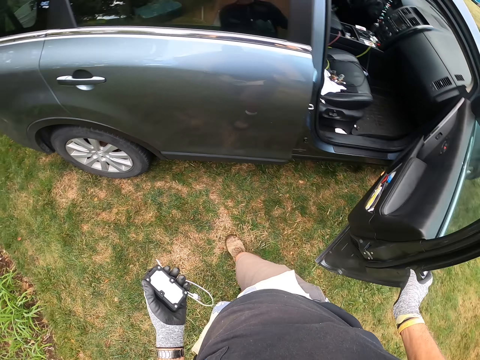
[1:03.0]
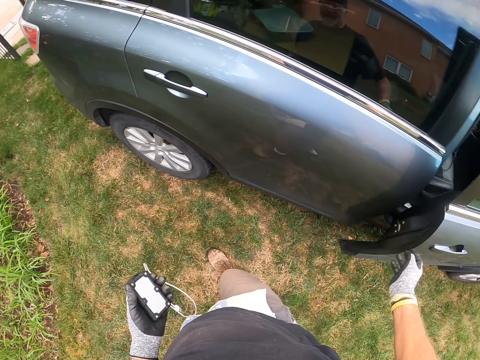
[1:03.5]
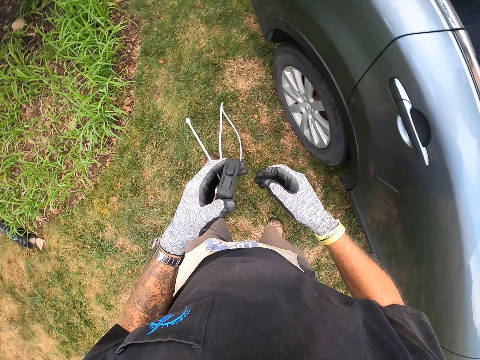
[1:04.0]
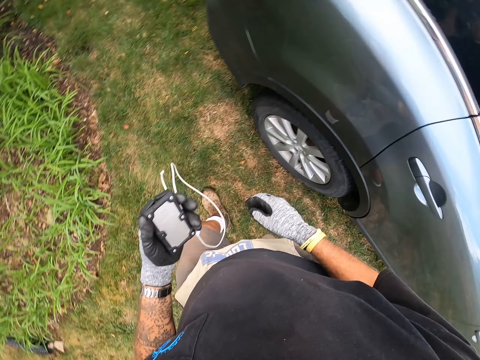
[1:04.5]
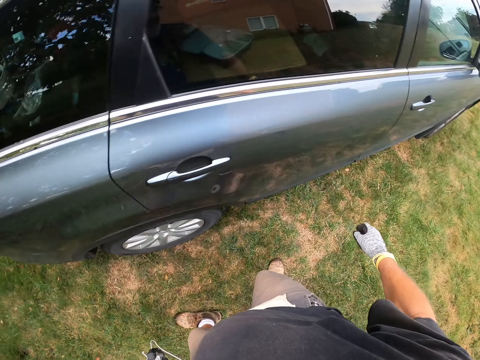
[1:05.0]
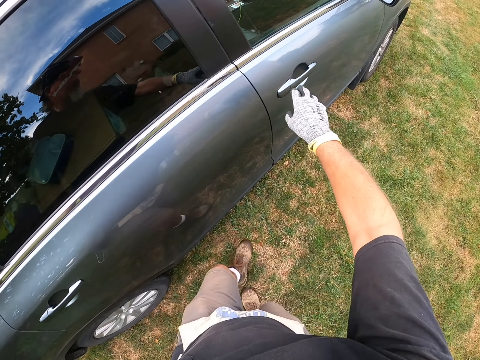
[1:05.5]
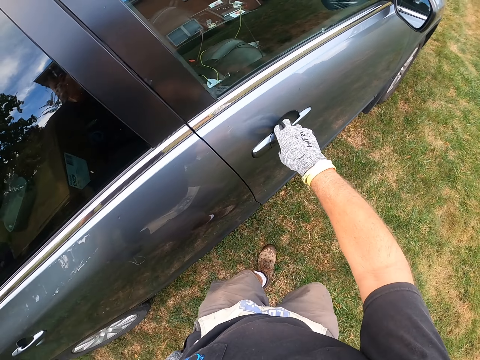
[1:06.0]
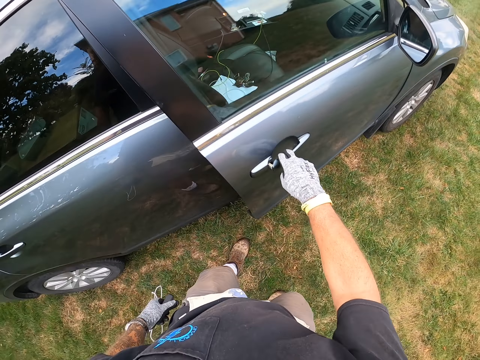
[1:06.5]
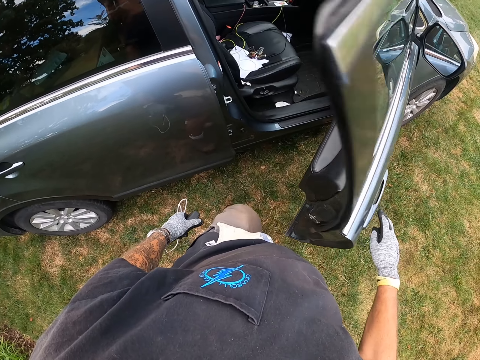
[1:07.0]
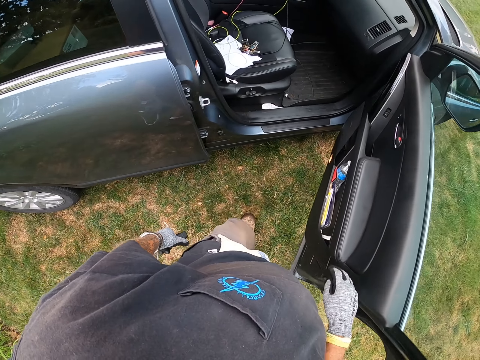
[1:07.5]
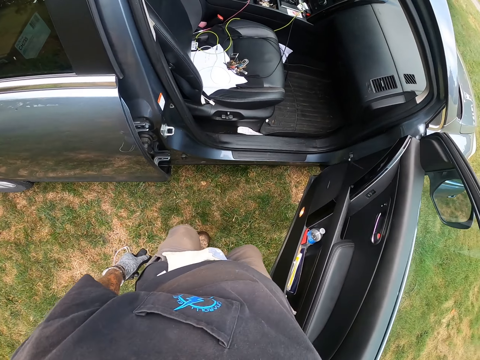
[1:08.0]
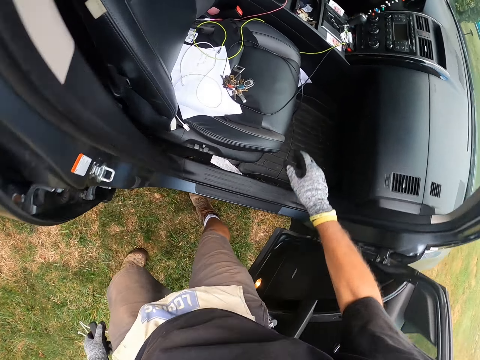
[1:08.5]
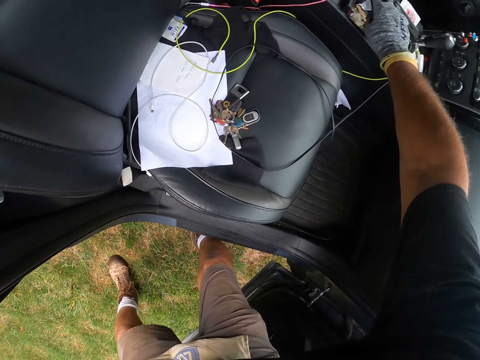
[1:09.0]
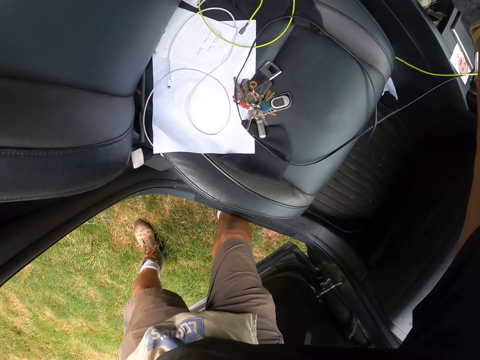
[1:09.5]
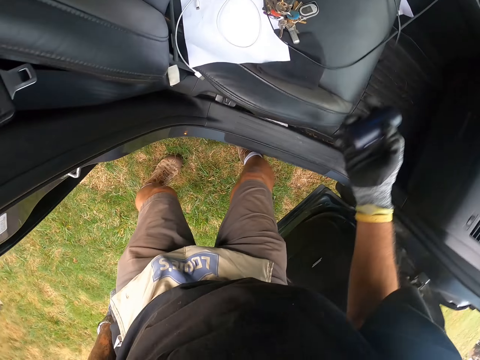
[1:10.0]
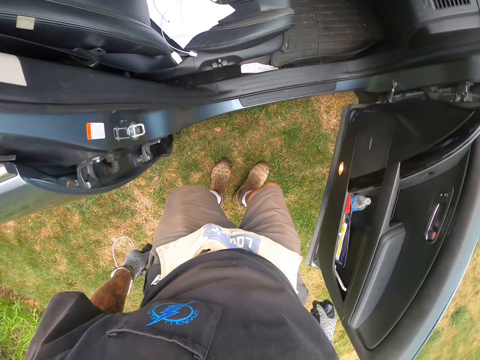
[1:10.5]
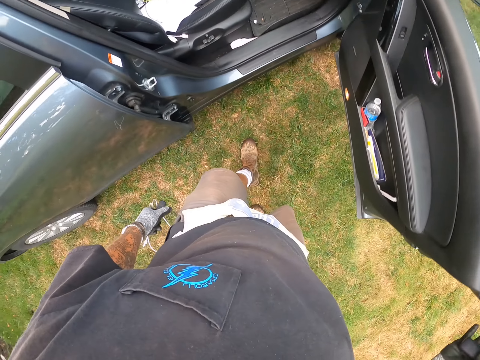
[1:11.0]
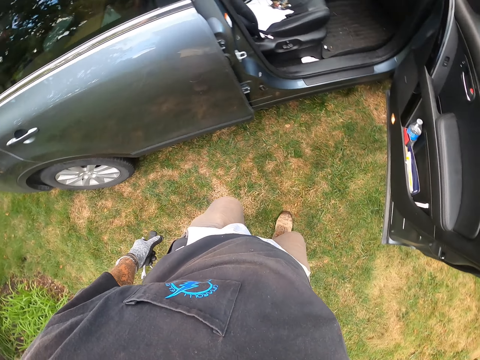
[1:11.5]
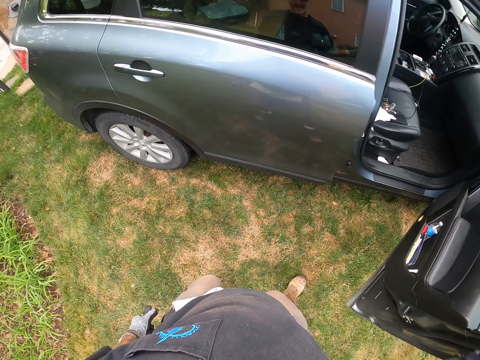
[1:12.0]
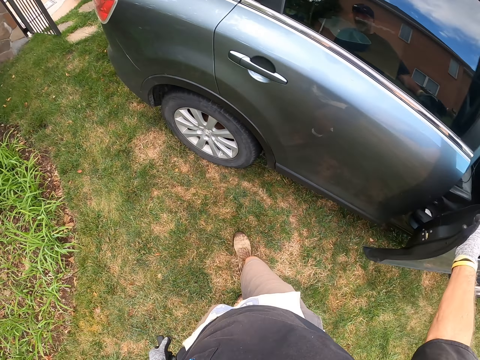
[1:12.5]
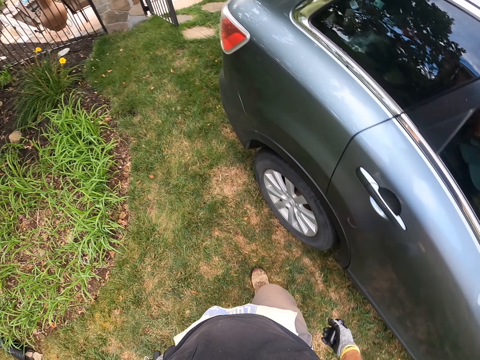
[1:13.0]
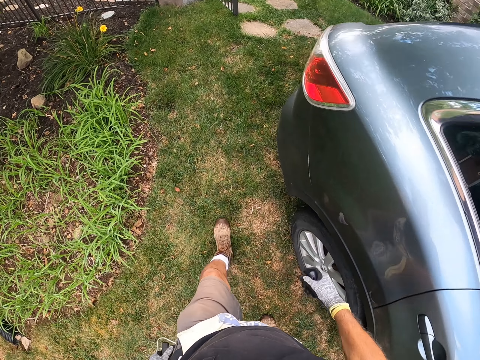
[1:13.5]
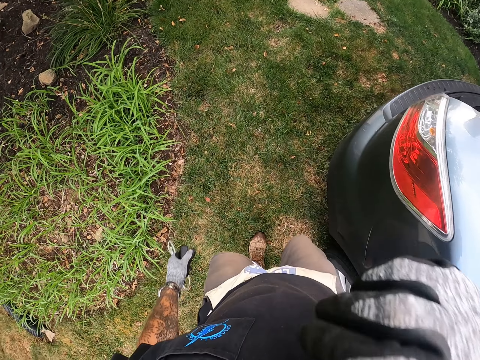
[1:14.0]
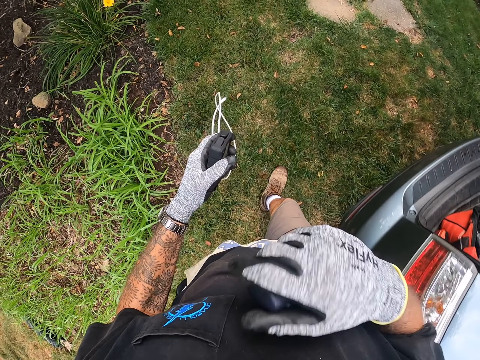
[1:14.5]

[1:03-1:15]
The camera wearer closes the front car door. He opens the front car door. He picks the earphone case from the car. He closes the front car door. He walks on the lawn. He rubs his face with the right hand.

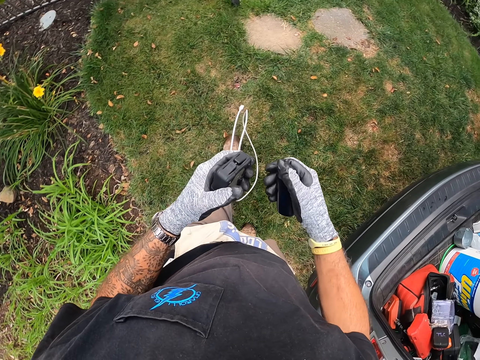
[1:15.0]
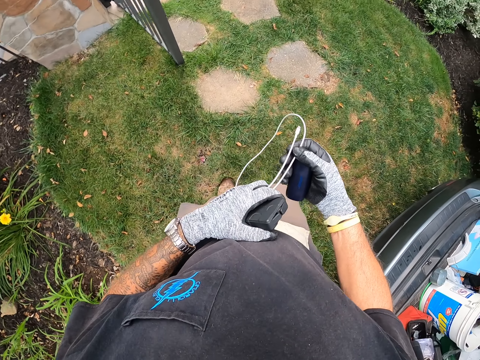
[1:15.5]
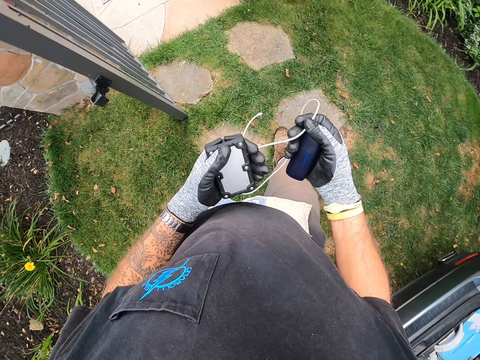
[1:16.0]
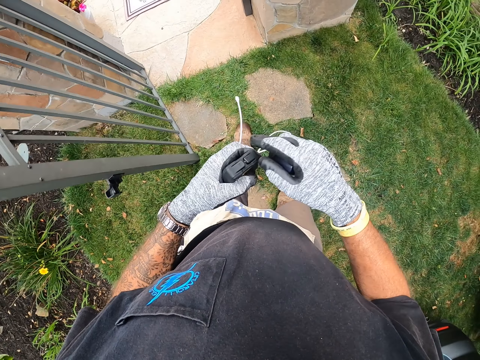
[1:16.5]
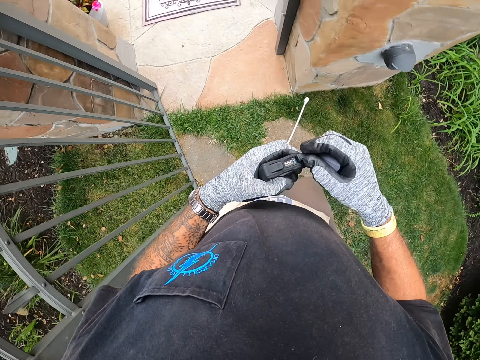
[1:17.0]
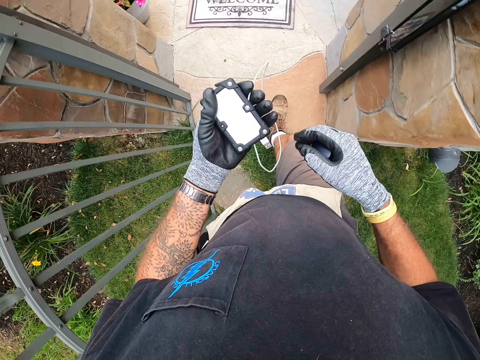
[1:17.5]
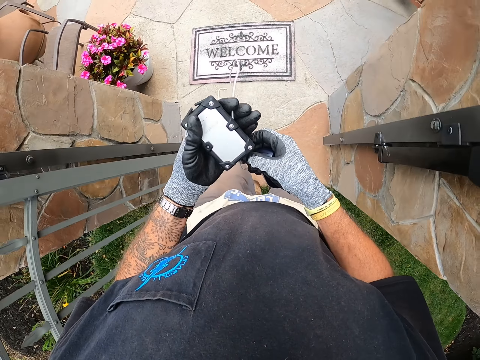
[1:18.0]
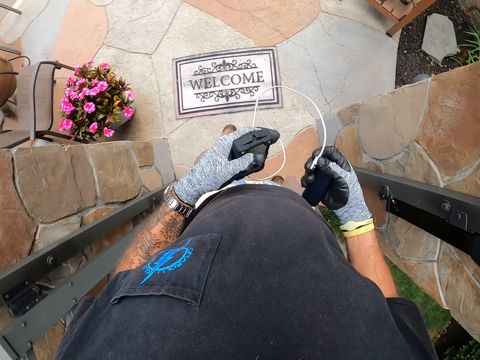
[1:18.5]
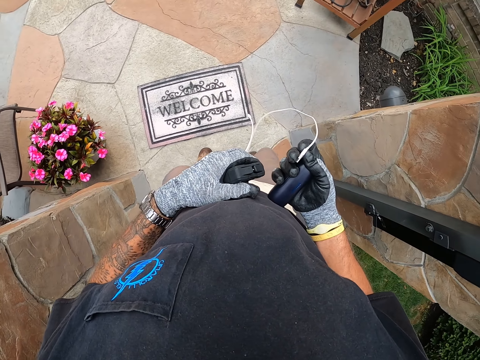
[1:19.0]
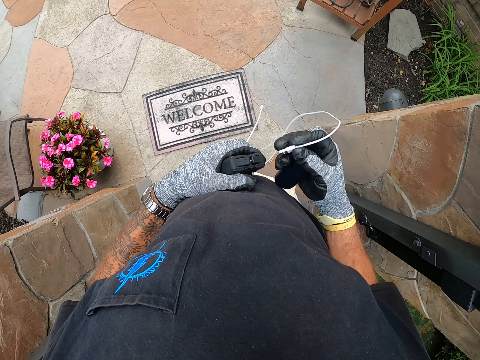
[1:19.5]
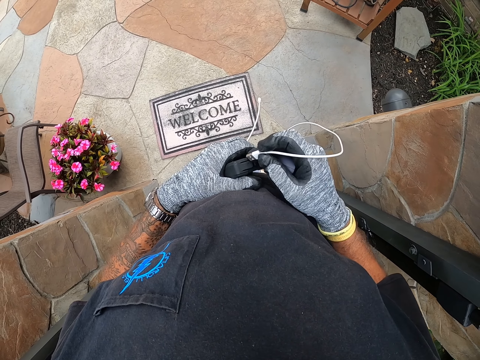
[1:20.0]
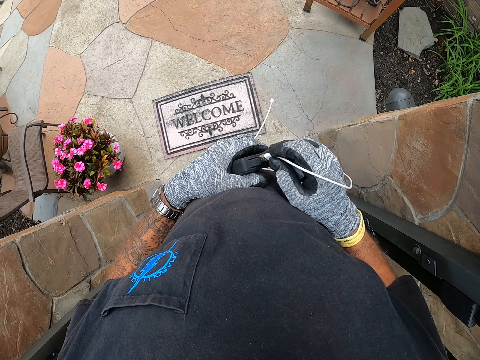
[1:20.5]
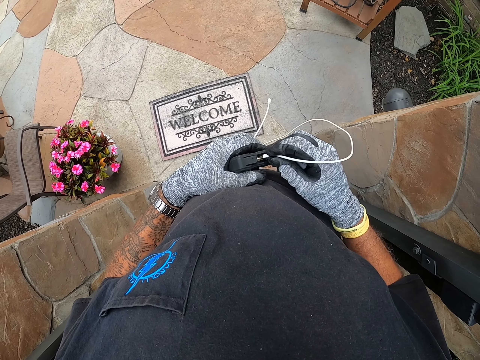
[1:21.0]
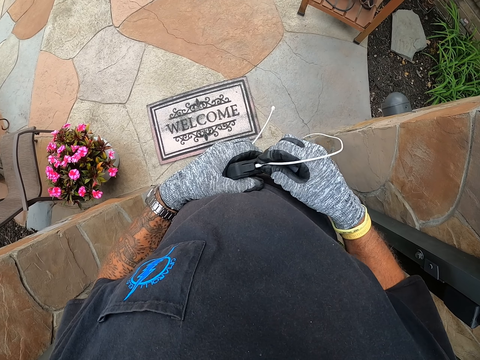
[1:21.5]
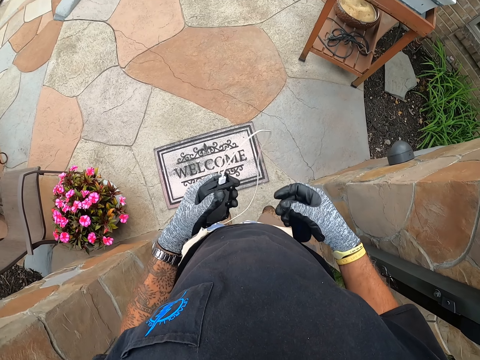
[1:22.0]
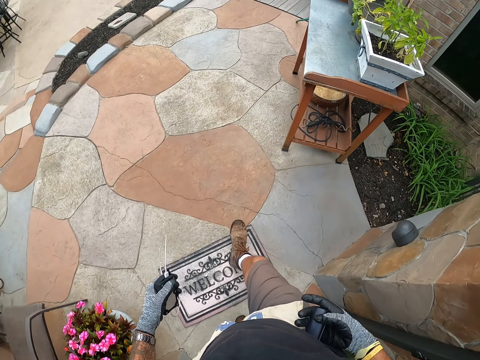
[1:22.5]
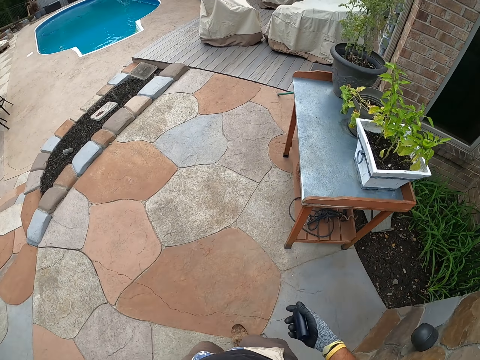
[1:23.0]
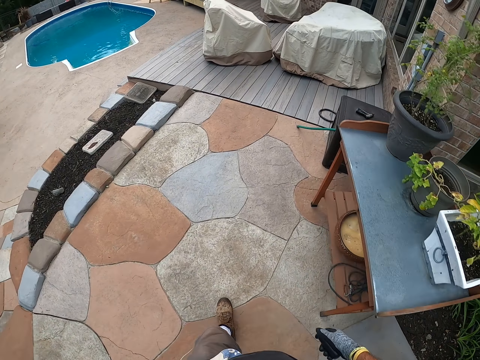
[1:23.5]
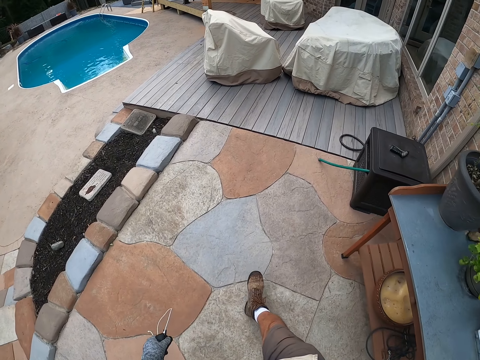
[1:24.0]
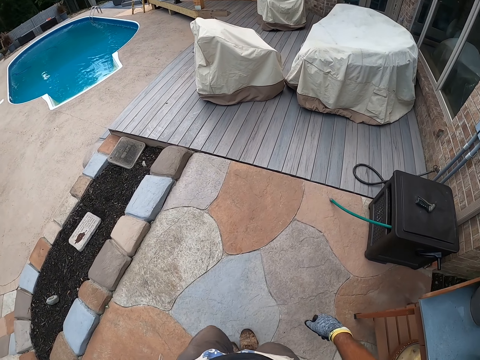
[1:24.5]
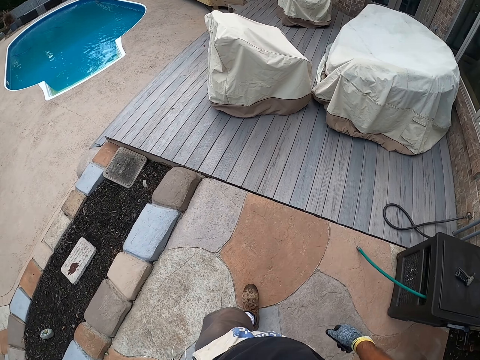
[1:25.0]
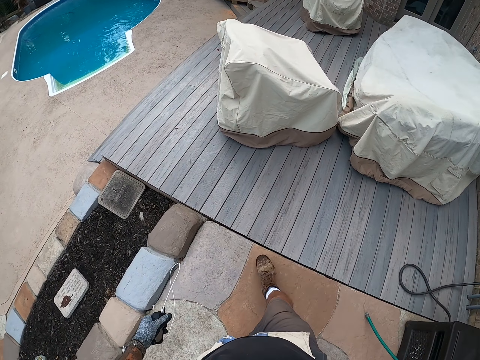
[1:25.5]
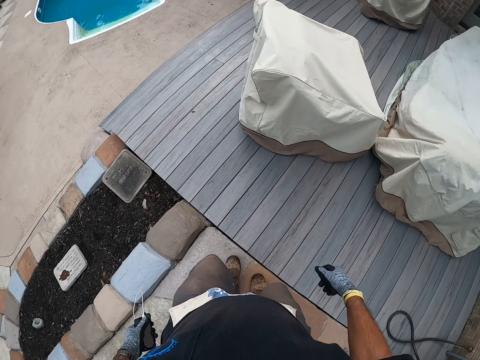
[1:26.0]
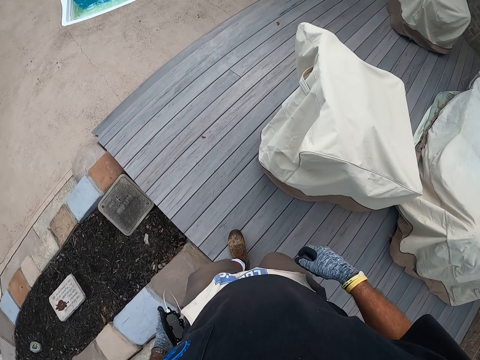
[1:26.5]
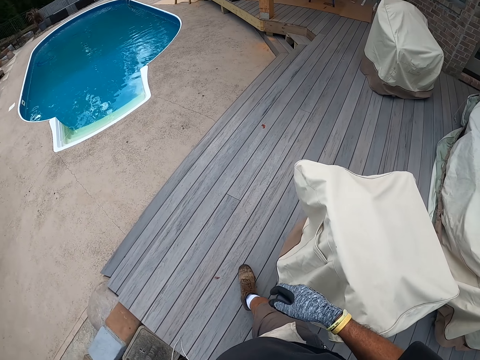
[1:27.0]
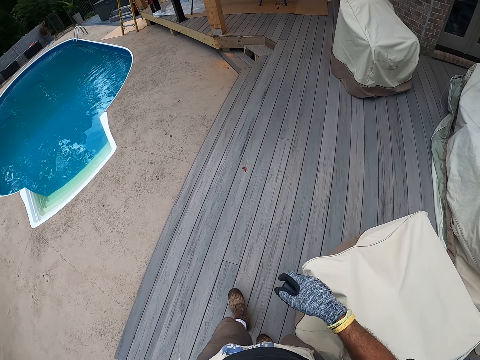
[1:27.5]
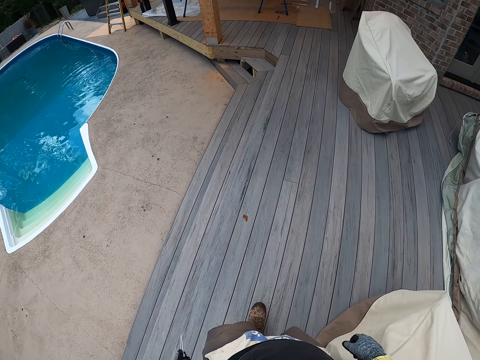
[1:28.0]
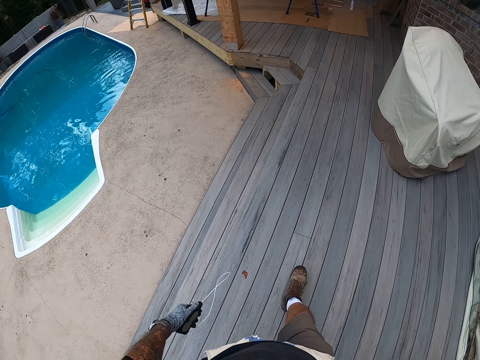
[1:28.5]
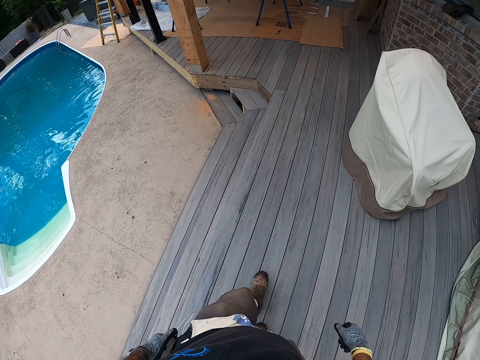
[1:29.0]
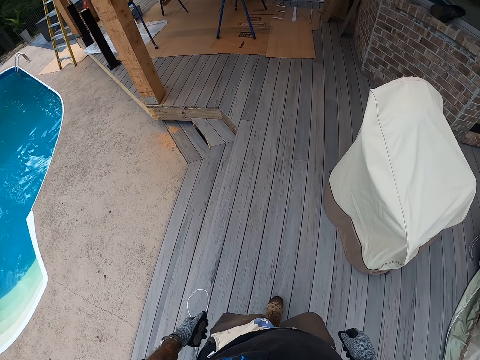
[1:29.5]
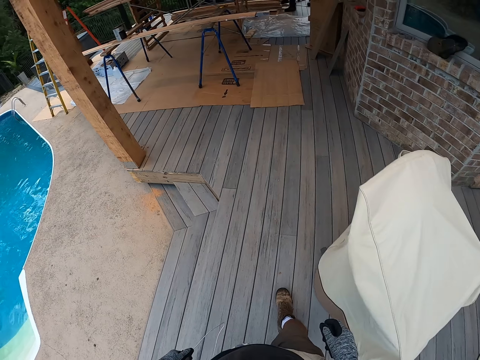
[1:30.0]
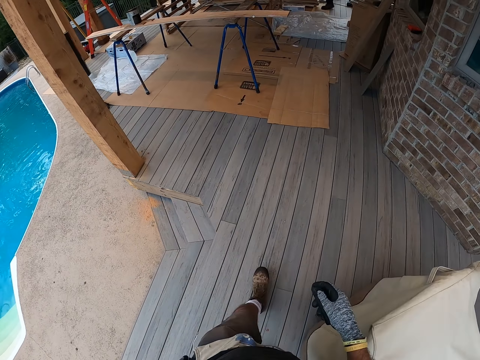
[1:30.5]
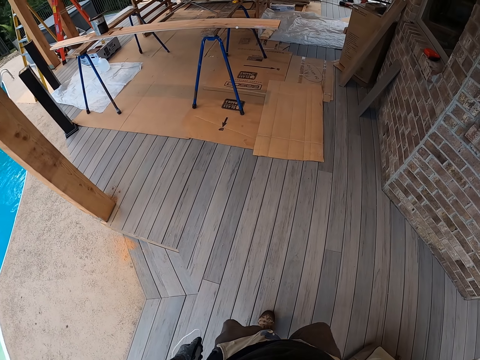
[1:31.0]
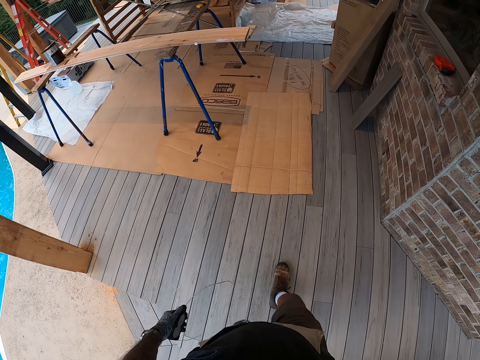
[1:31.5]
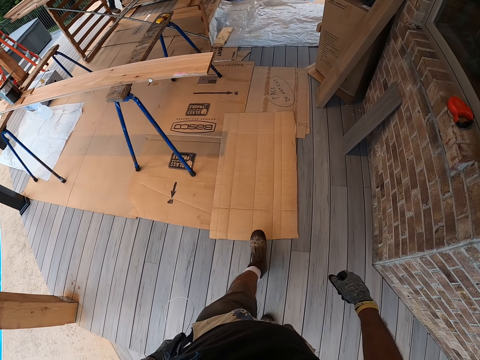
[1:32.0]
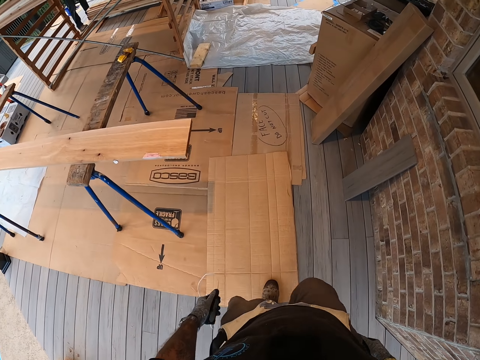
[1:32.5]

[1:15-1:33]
The camera wearer connects the cable in the power bank. They walk back to the site. They walk on the pathway. They walk at the porch.
